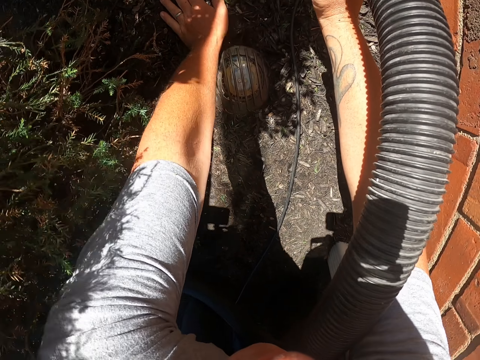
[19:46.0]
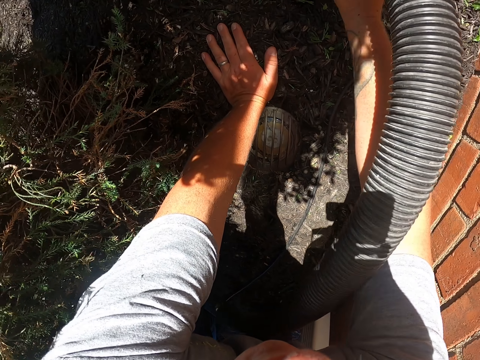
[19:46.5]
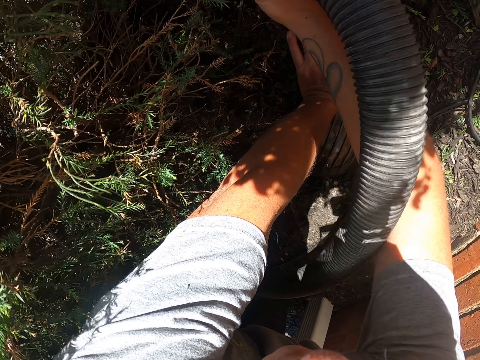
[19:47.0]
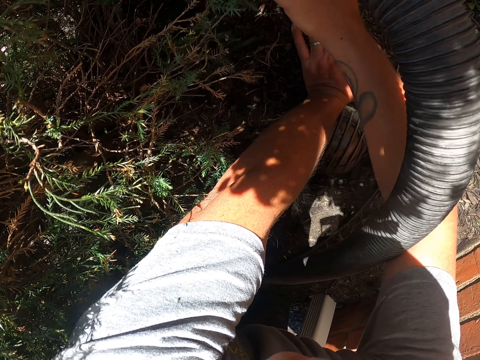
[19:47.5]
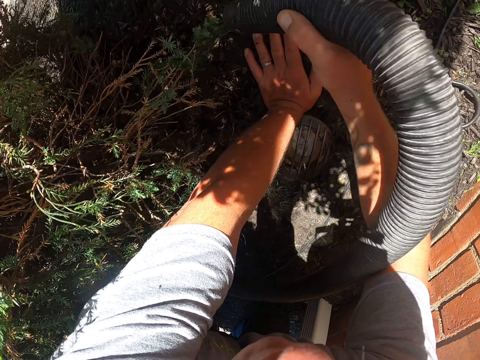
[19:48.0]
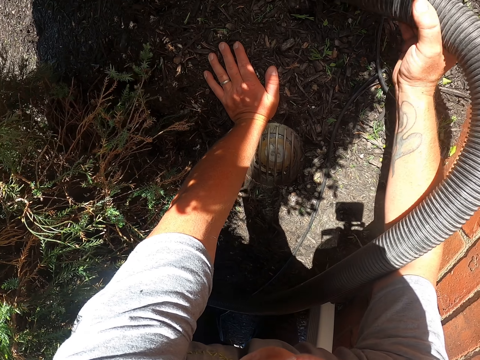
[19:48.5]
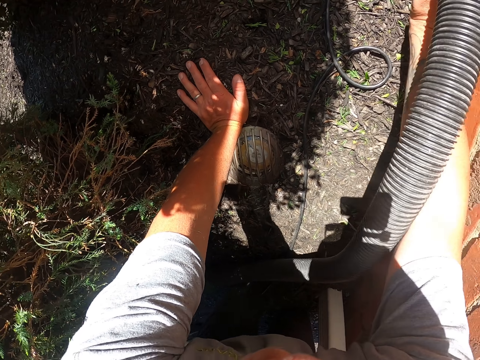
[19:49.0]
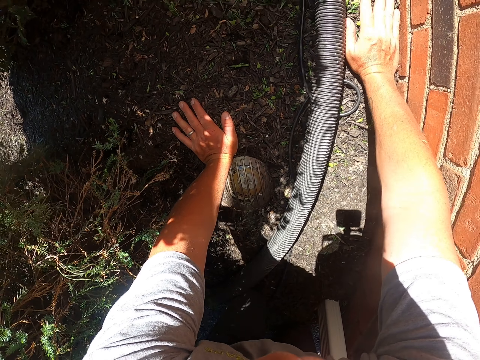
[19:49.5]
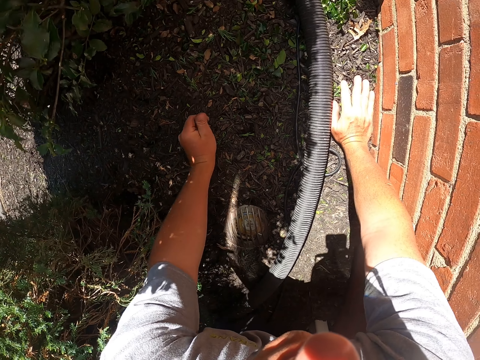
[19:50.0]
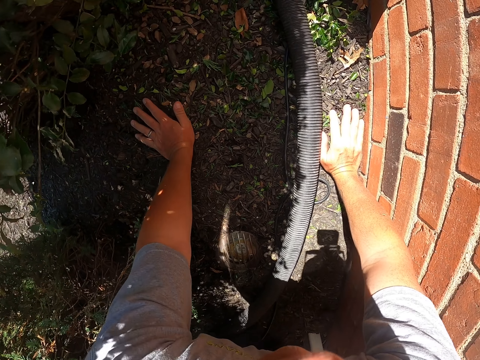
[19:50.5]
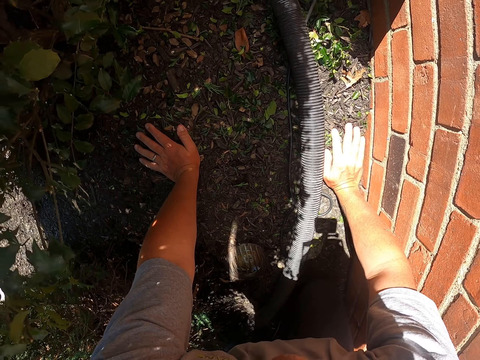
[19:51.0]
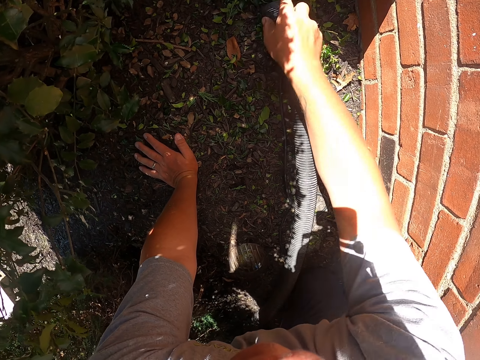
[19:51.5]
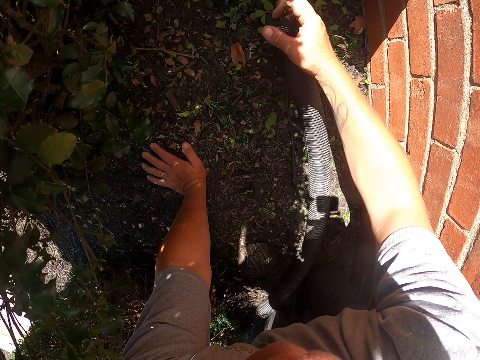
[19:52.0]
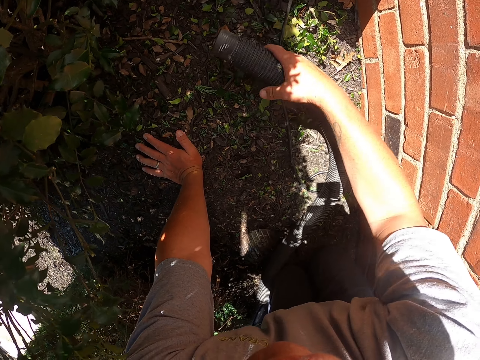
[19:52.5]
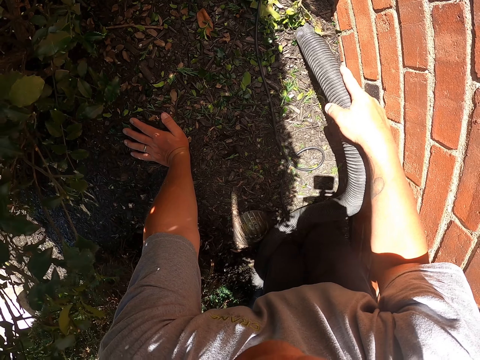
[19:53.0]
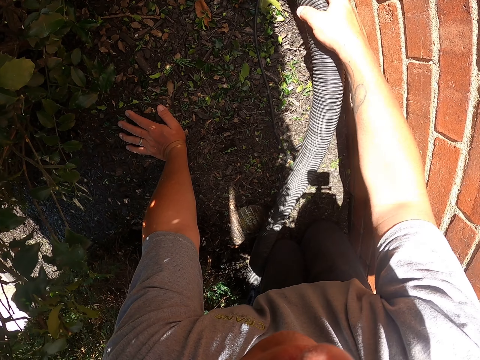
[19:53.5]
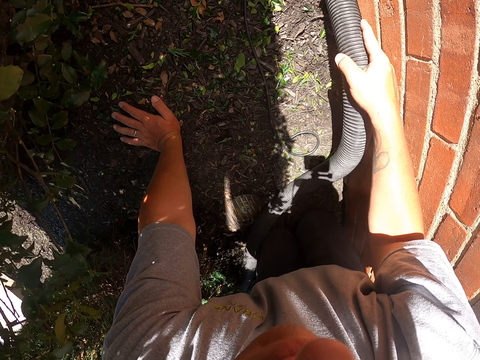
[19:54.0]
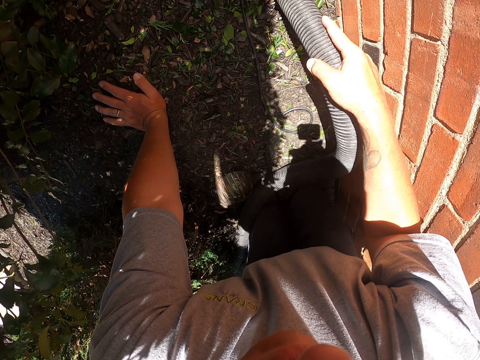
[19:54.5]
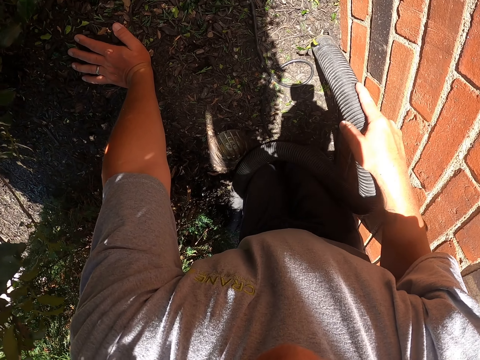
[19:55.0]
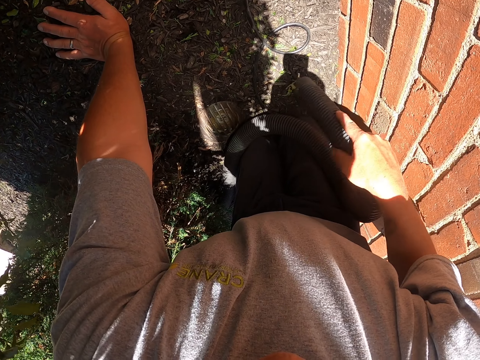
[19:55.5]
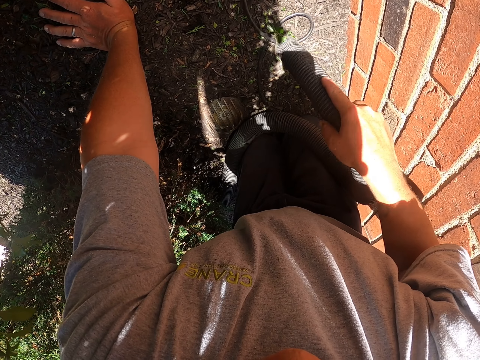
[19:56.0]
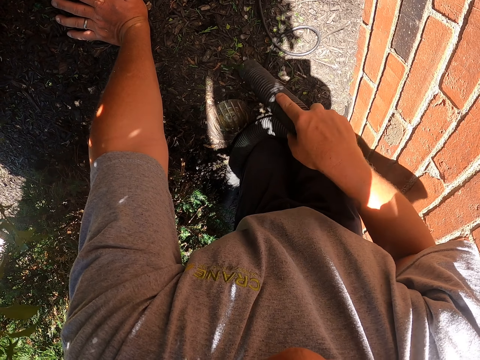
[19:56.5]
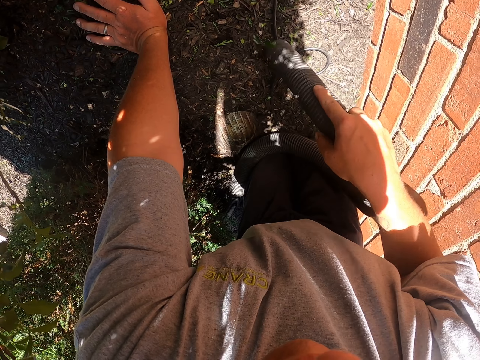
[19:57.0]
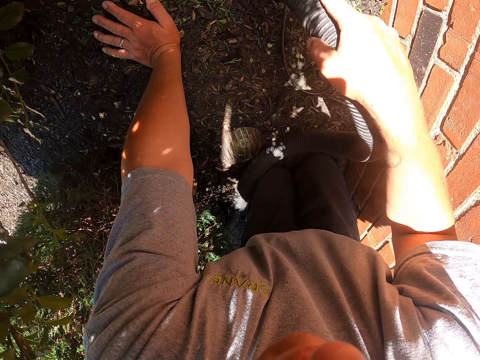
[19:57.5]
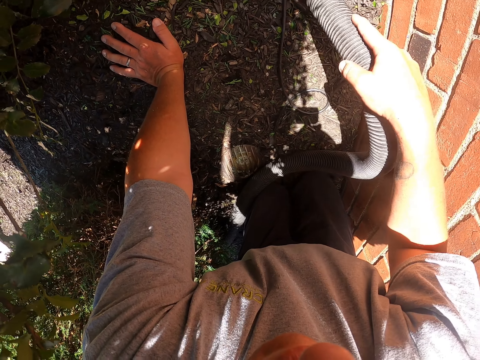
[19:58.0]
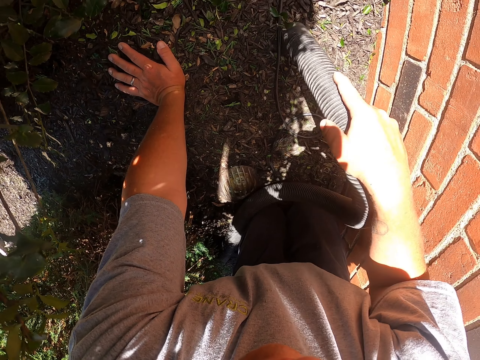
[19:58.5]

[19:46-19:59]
The camera wearer moves the hand. They clean the garden with the garden vacuum. They move the hand. They pick up the pipe. They clean the garden with the garden vacuum.

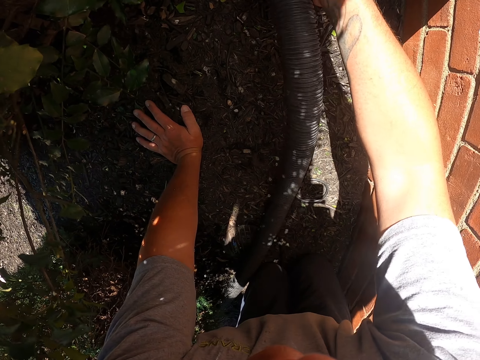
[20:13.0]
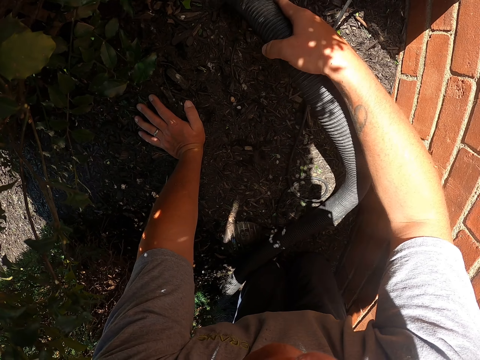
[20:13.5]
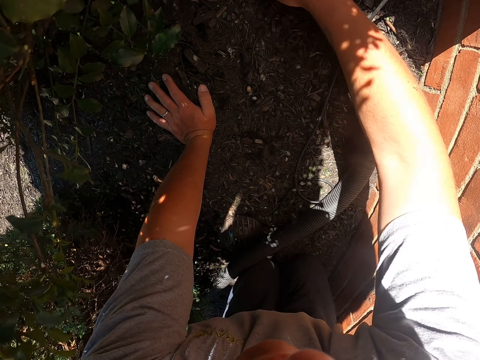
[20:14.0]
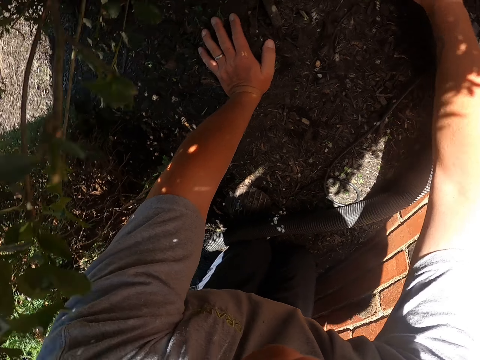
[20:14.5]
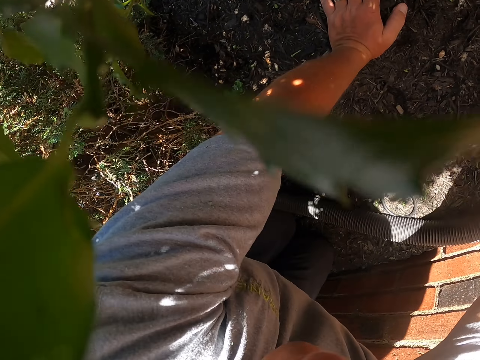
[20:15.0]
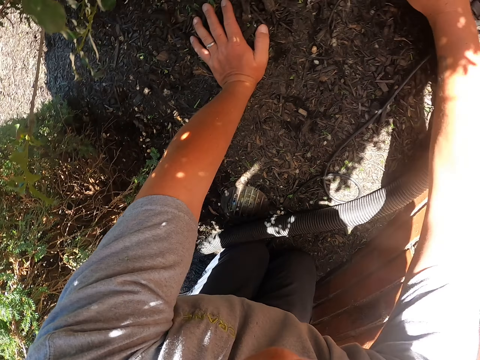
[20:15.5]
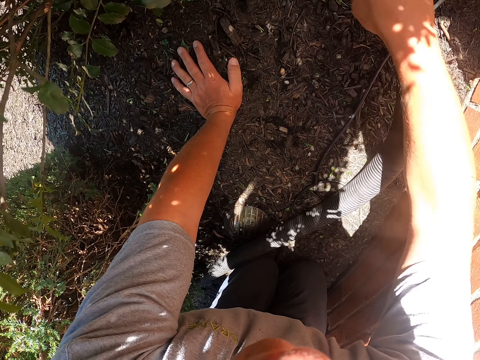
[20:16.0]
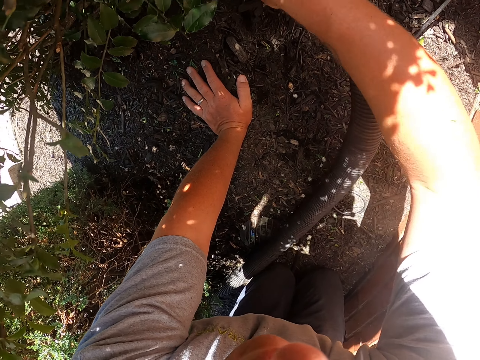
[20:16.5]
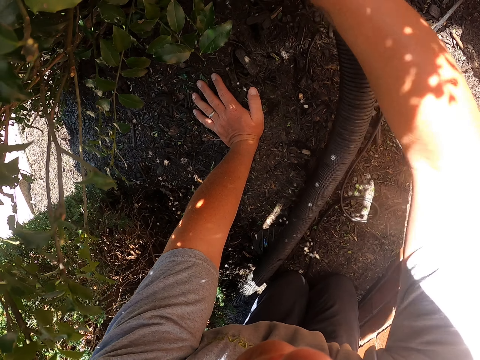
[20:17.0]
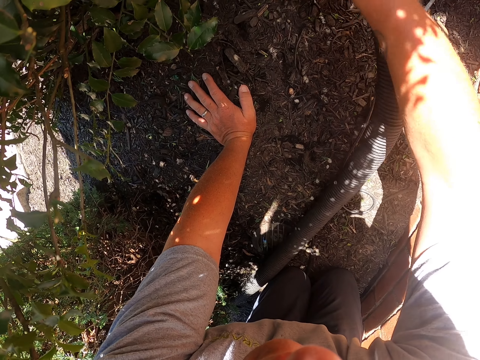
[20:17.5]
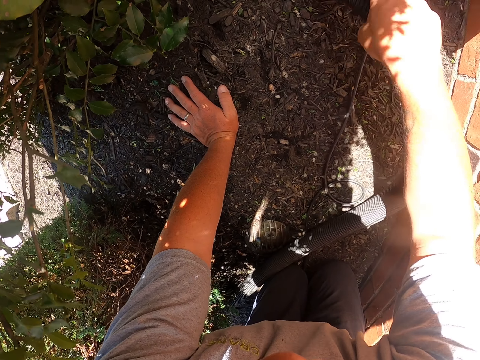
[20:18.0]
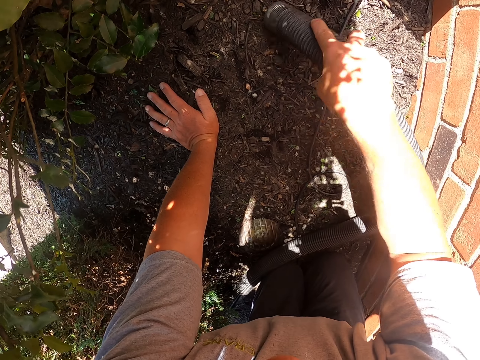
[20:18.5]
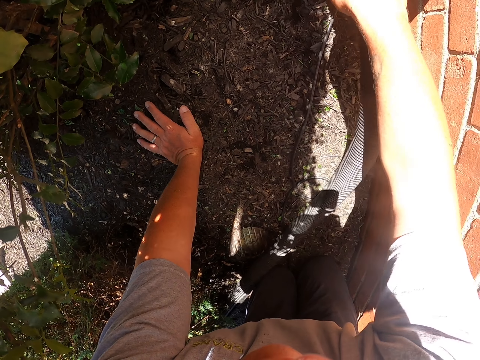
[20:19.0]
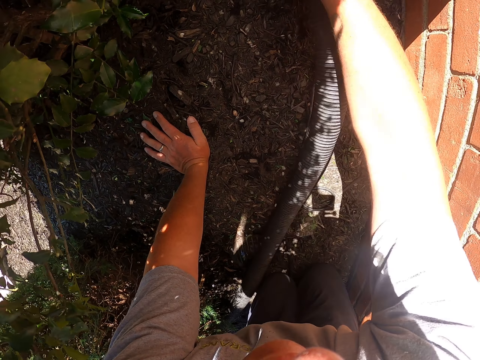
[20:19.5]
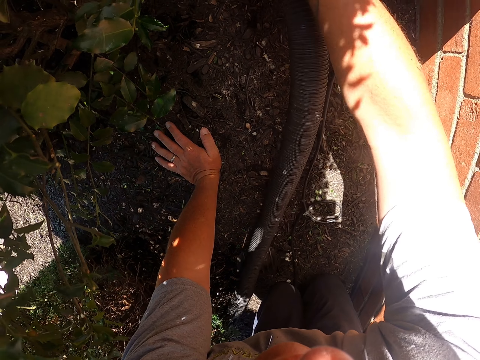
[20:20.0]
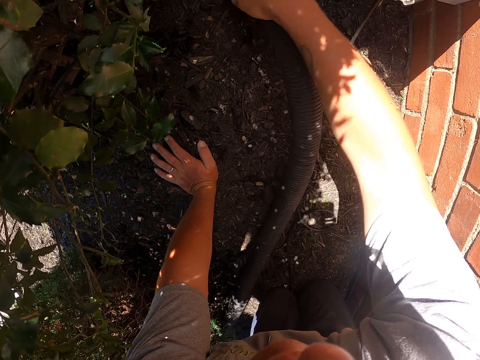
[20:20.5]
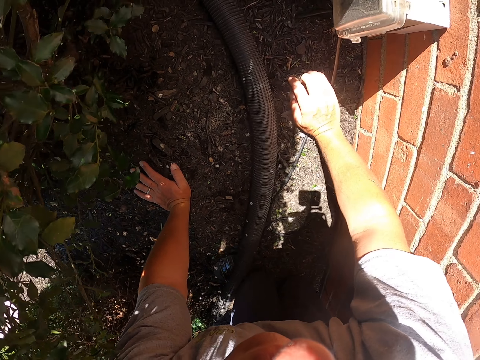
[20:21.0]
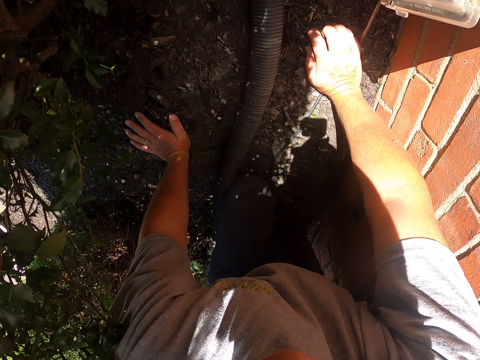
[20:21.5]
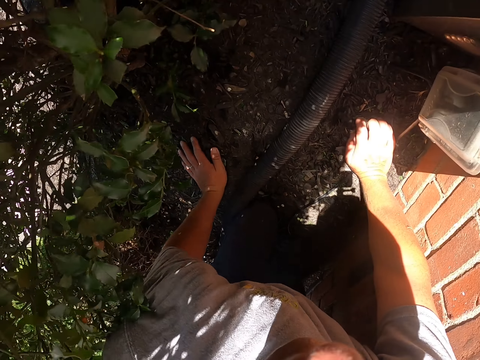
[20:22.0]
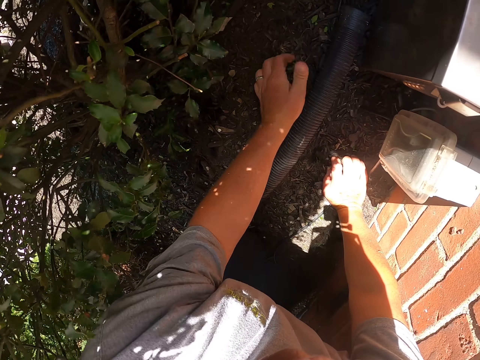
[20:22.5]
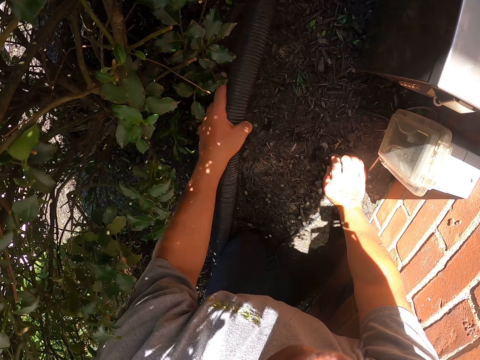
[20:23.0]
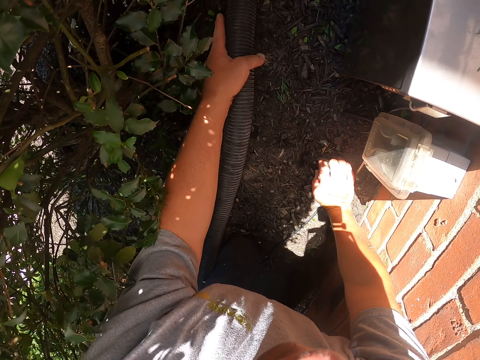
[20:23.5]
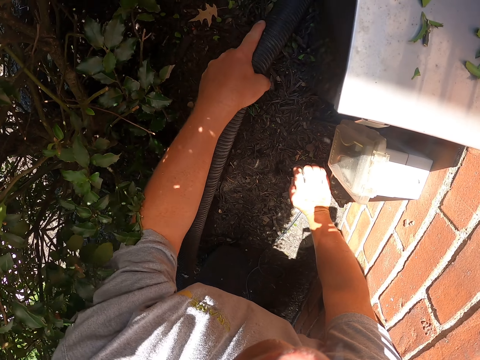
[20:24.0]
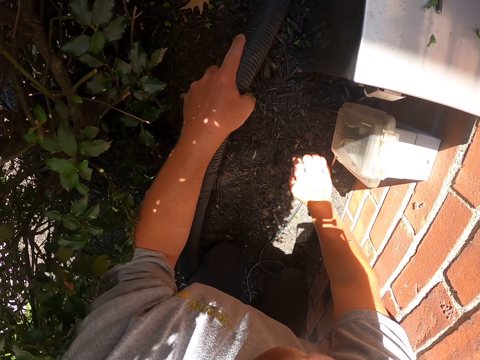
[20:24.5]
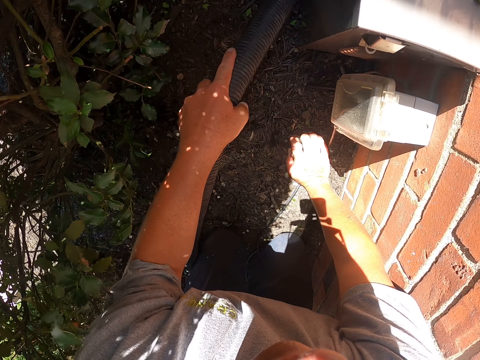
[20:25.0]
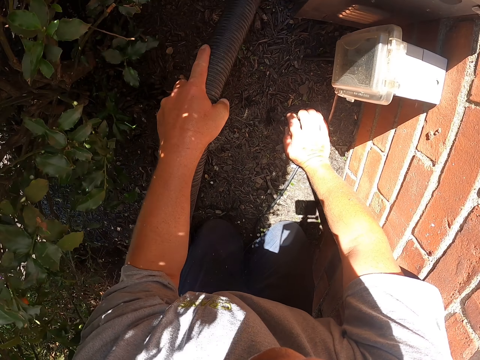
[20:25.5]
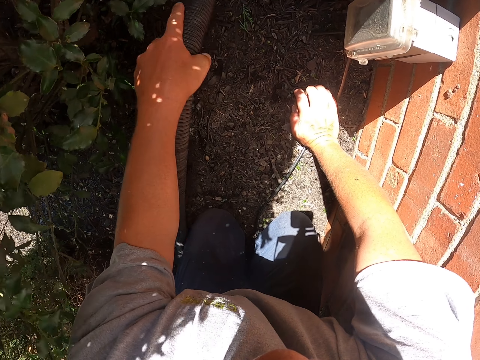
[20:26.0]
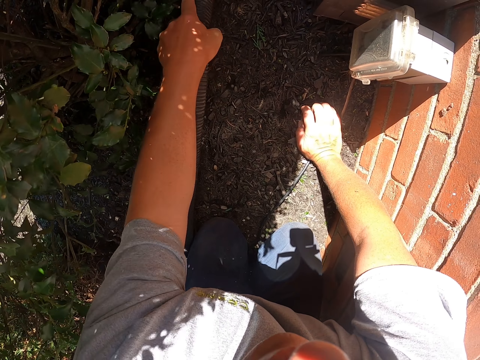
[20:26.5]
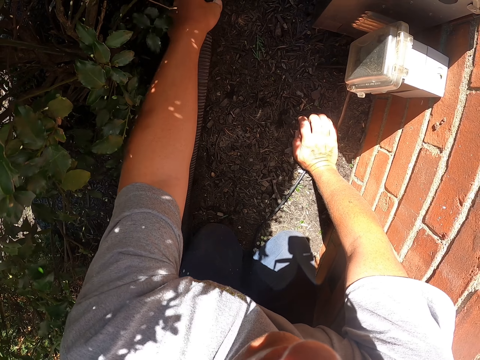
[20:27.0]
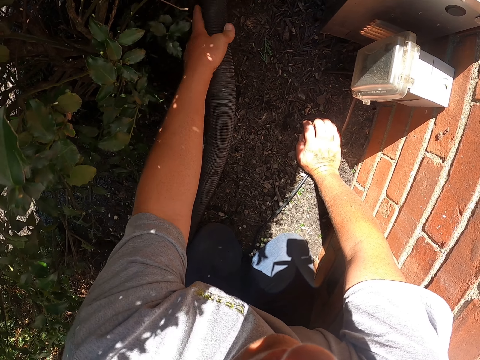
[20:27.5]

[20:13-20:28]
The camera wearer looks around. They clean the garden with the garden vacuum. They put the garden vacuum down. They touch the pipe. They move the pipe. They clean the garden with the garden vacuum.
